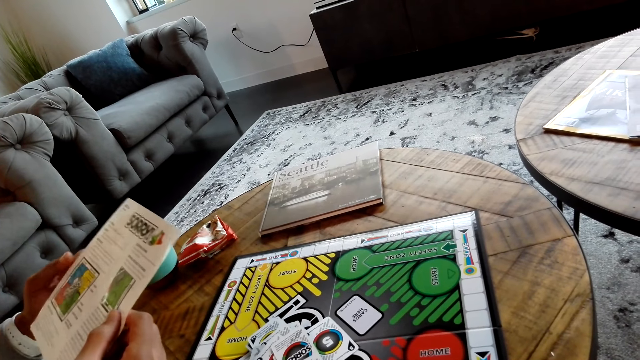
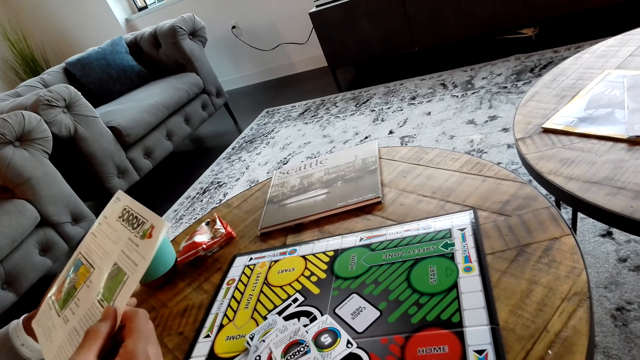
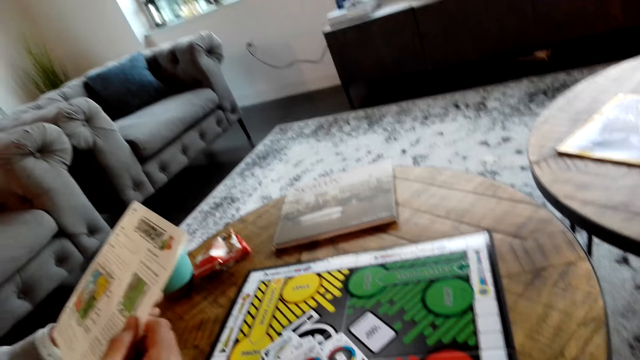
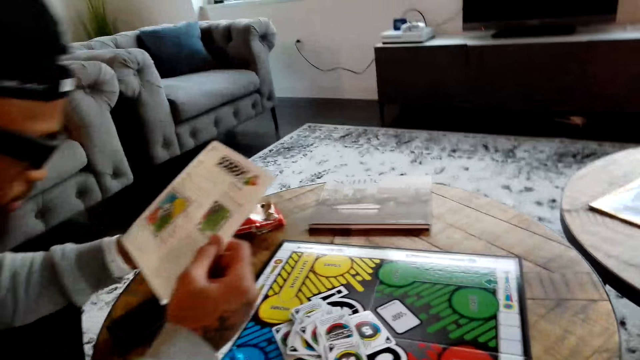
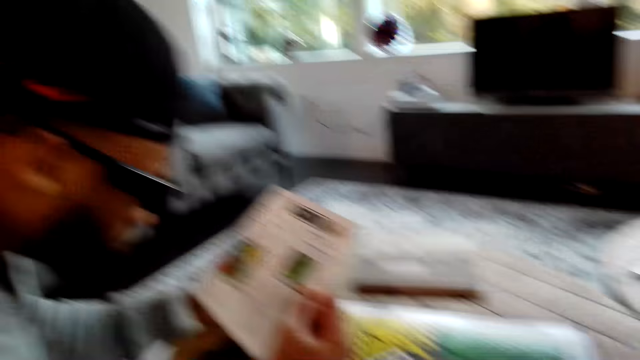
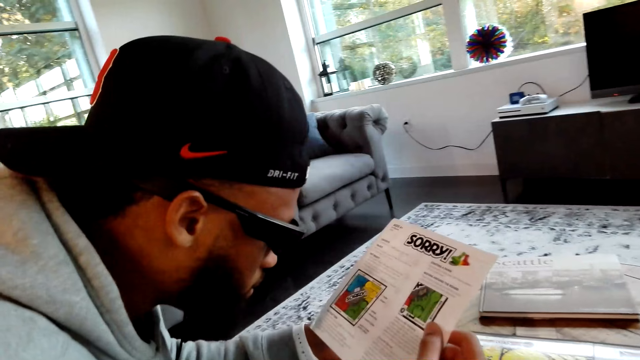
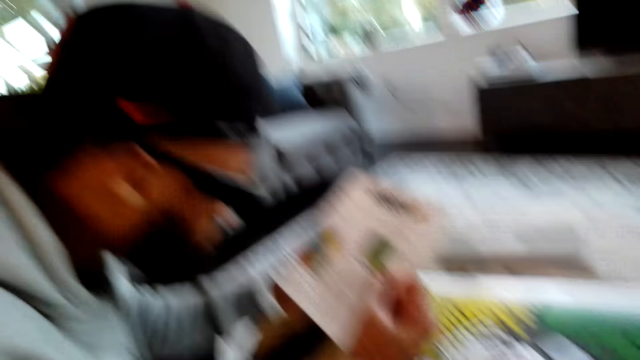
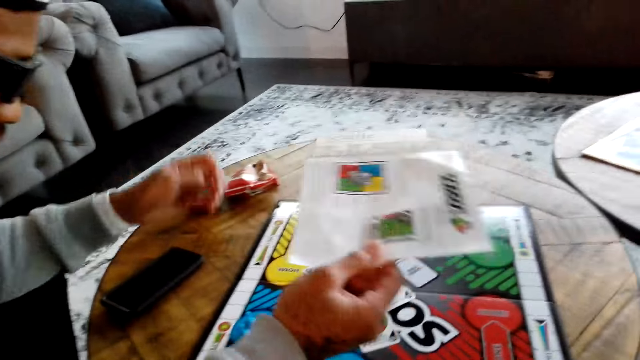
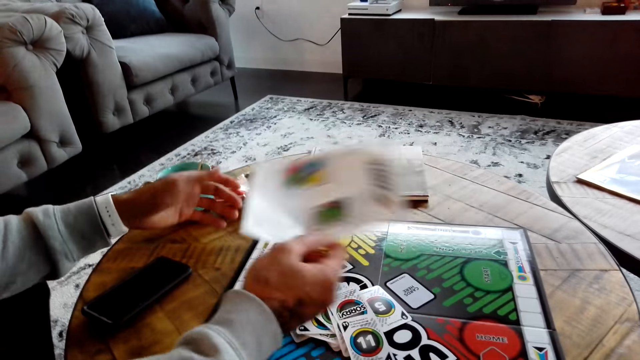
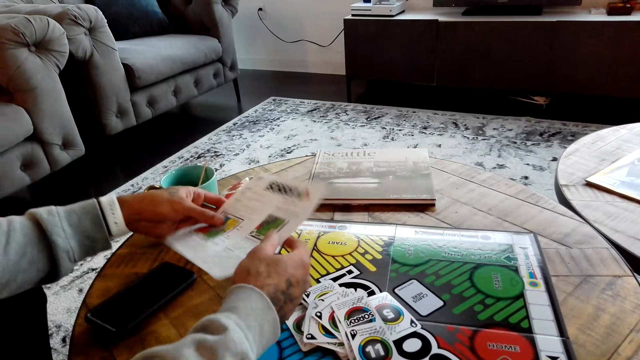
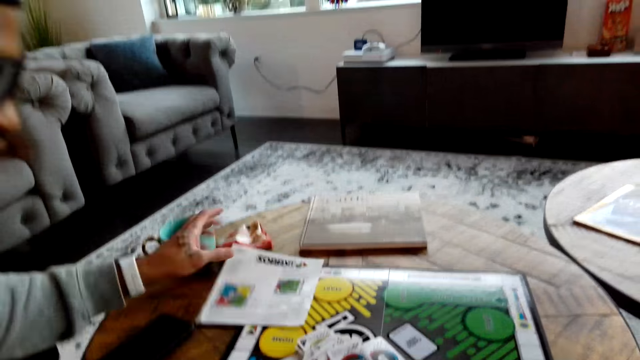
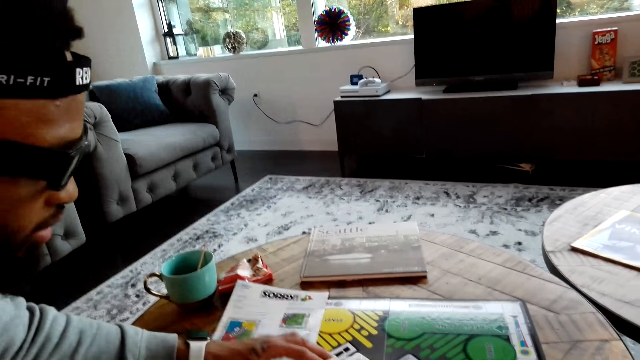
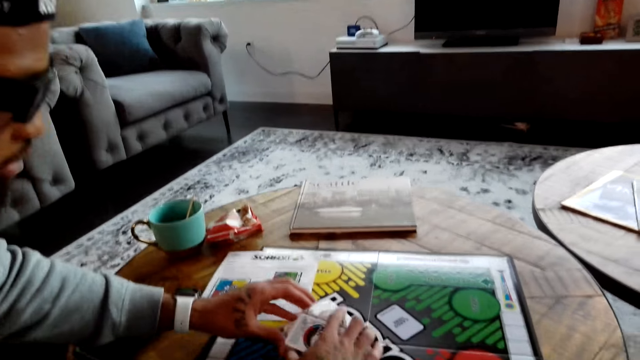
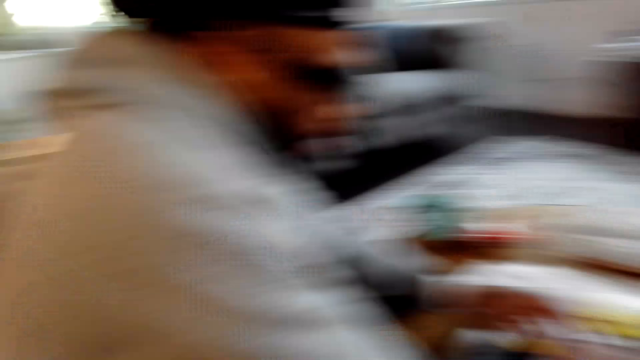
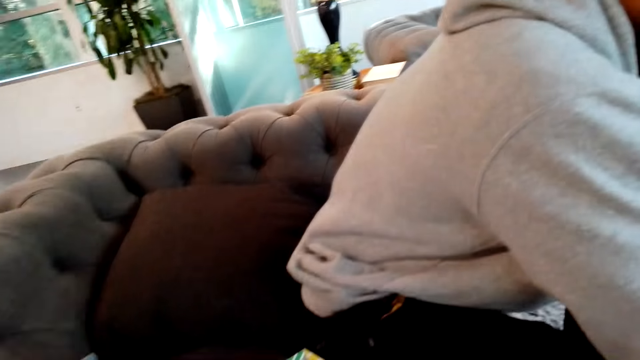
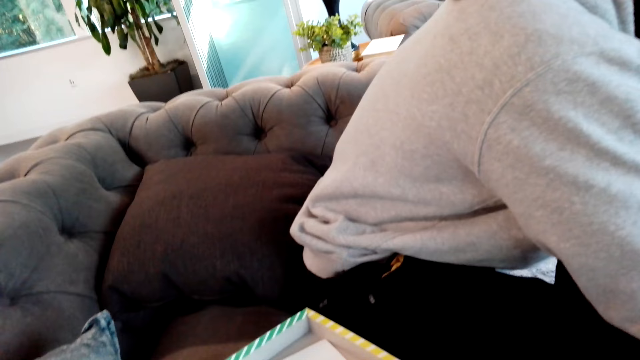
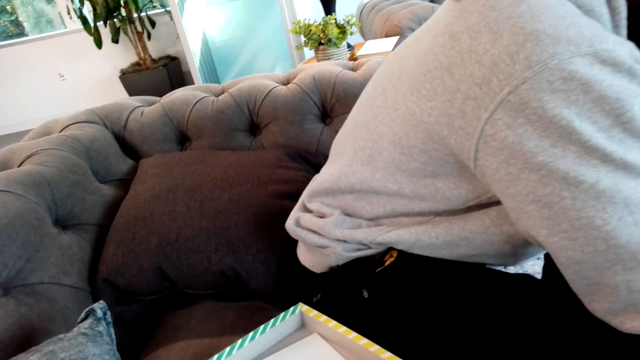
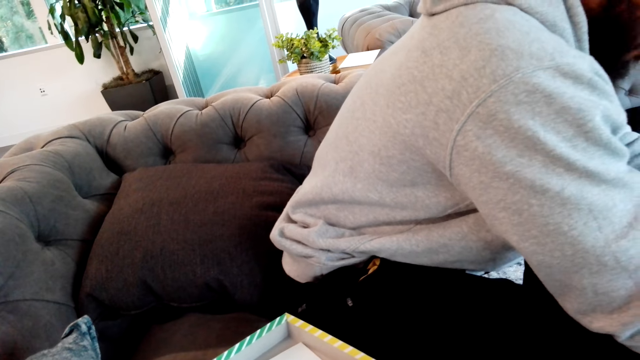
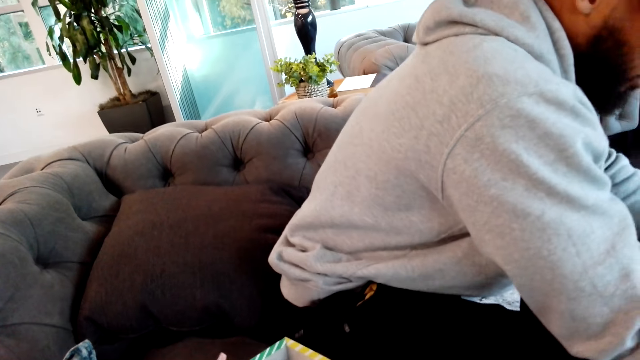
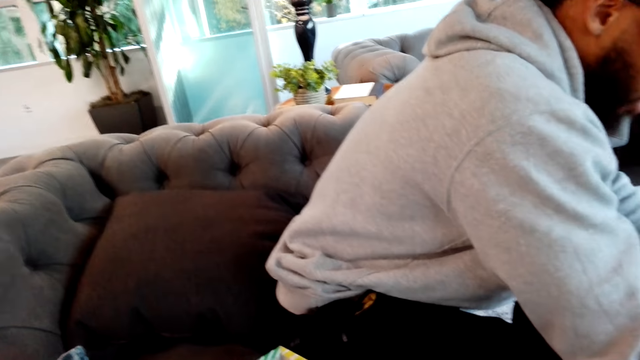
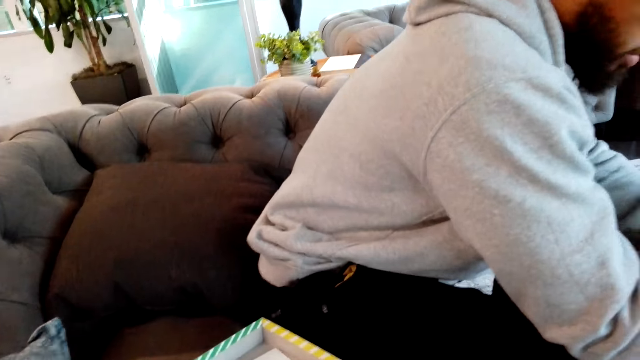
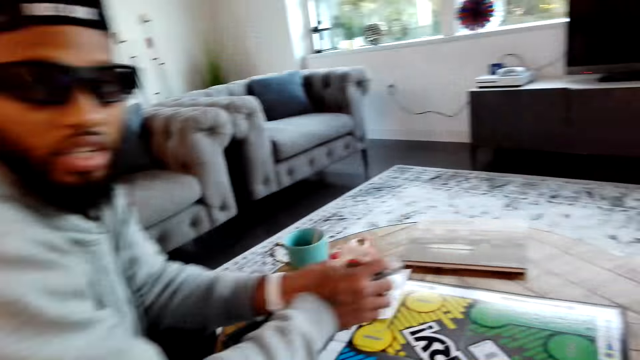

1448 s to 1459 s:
A man converses with the camera wearer, throws the paper on the table, puts the instruction paper on the table, and puts the cards together. The camera wearer converses with the man.

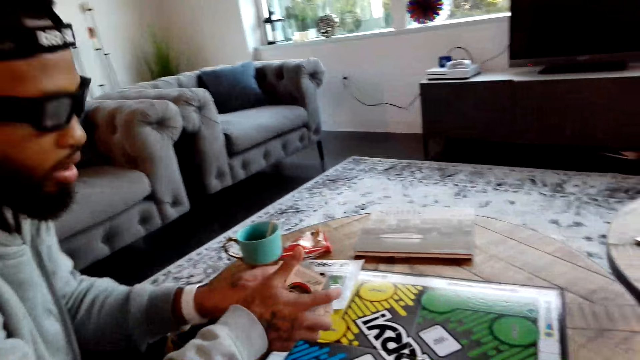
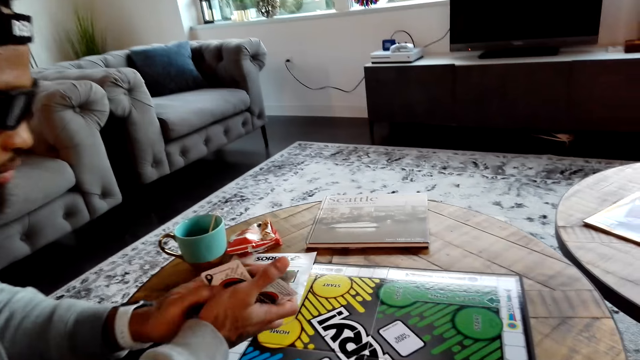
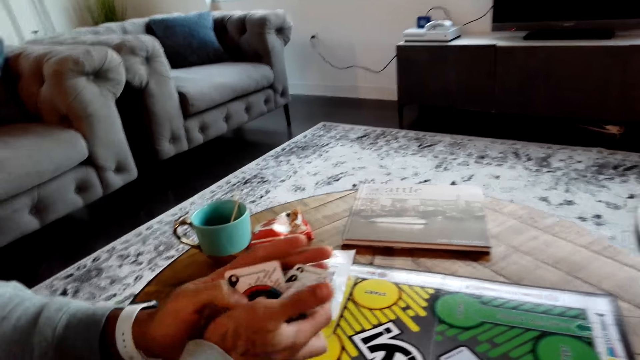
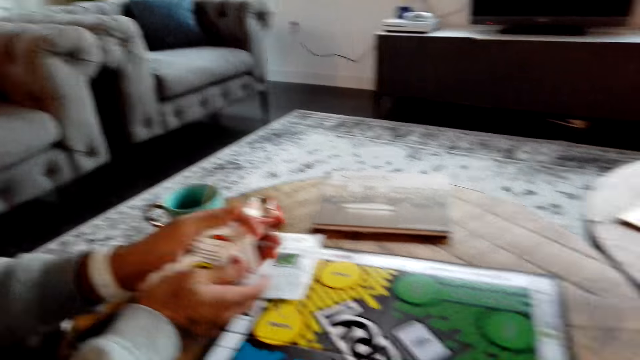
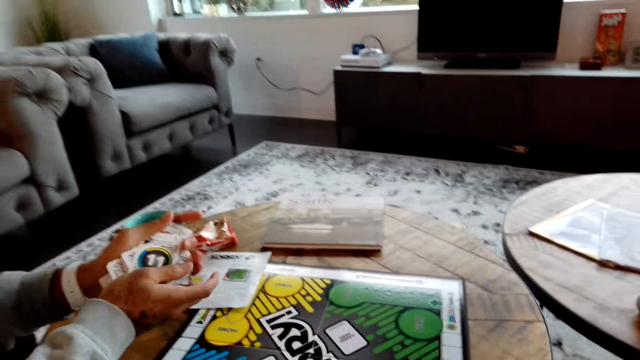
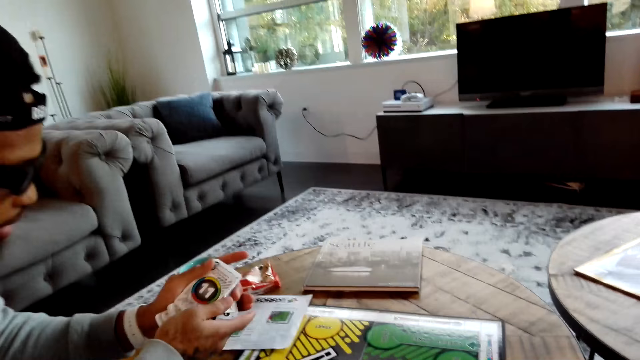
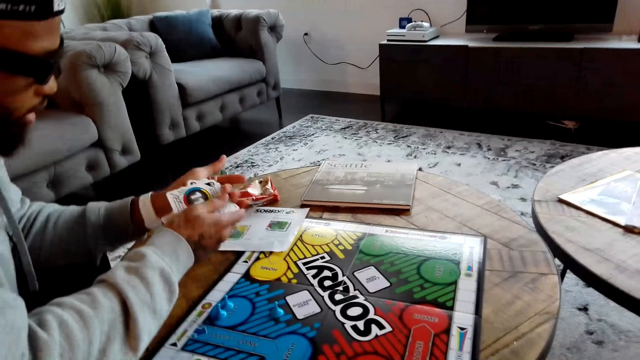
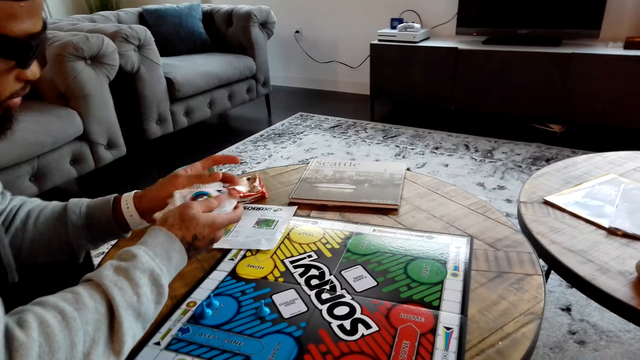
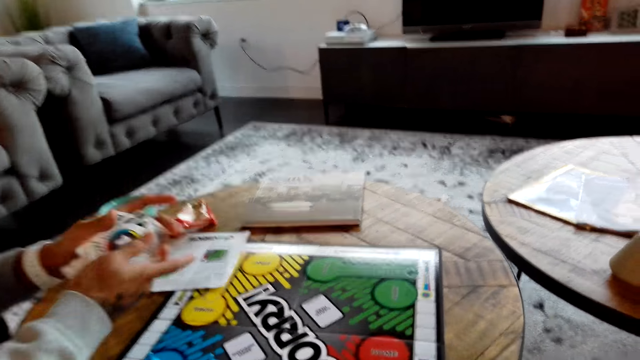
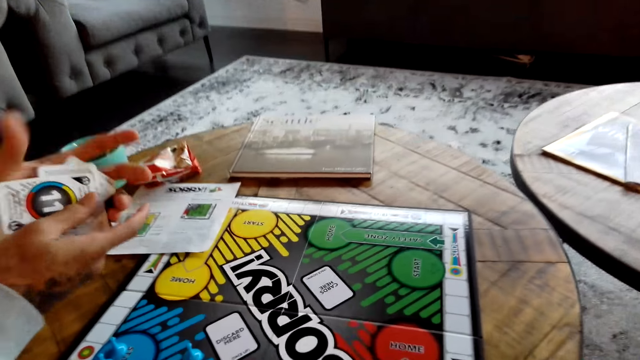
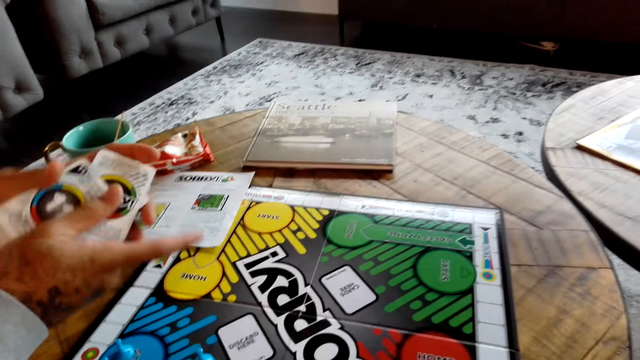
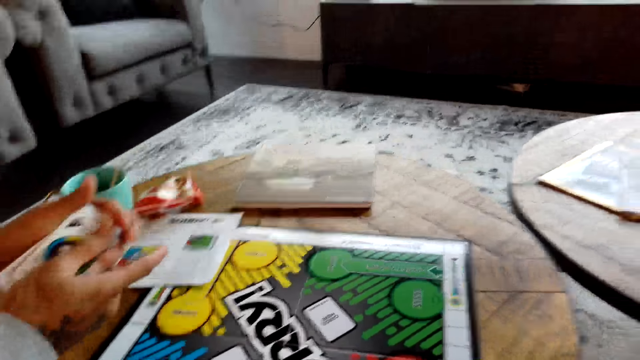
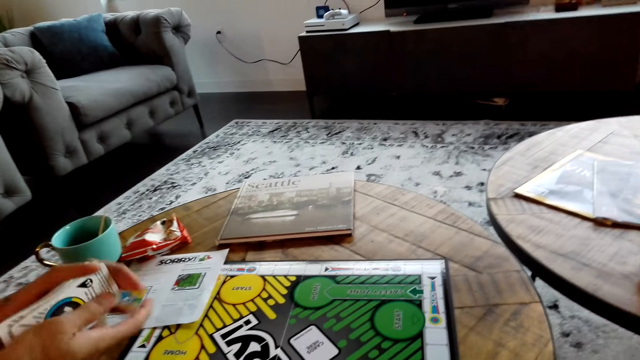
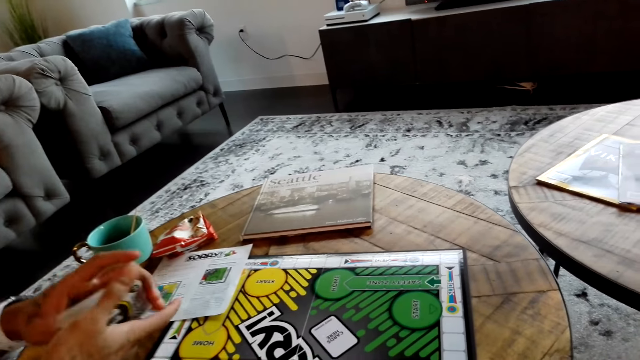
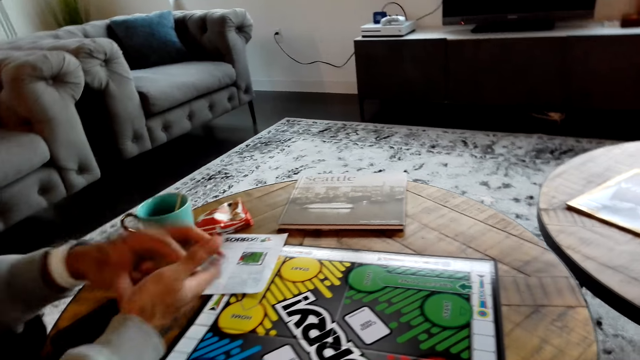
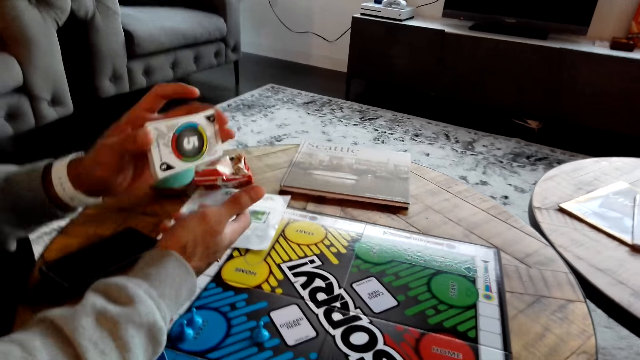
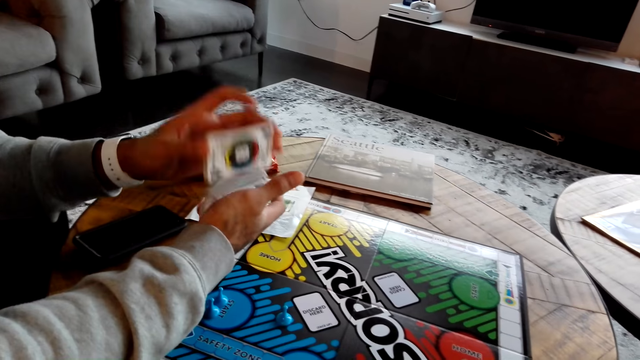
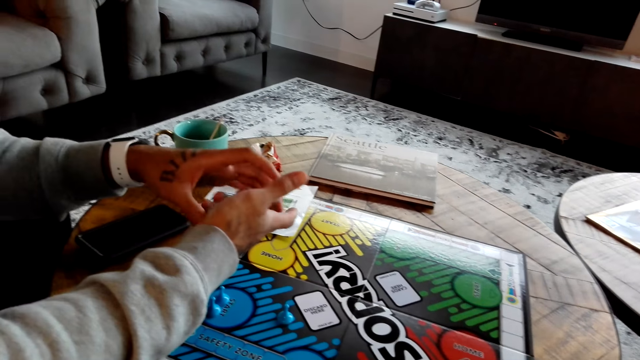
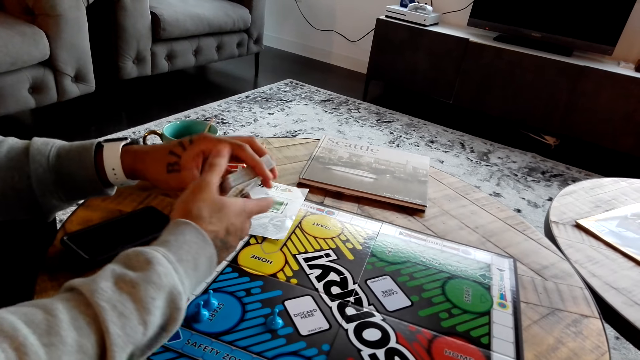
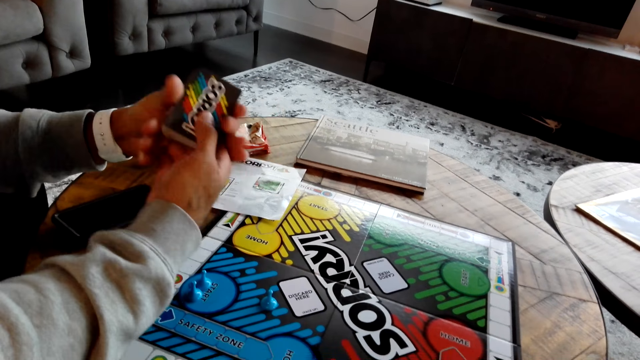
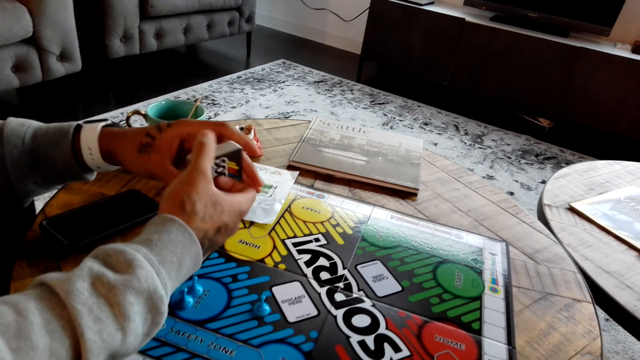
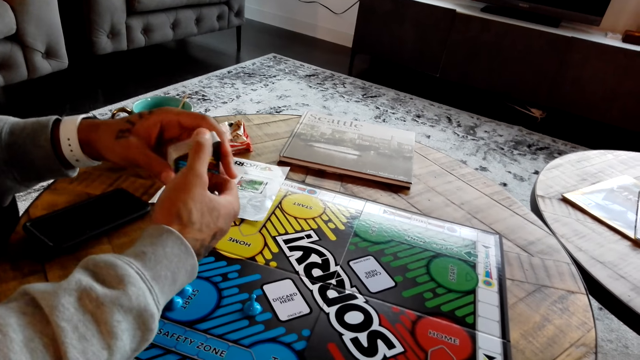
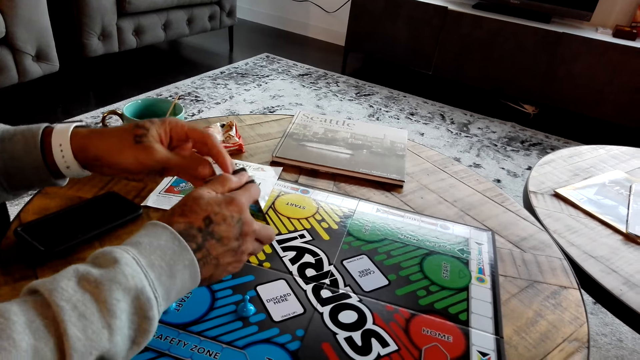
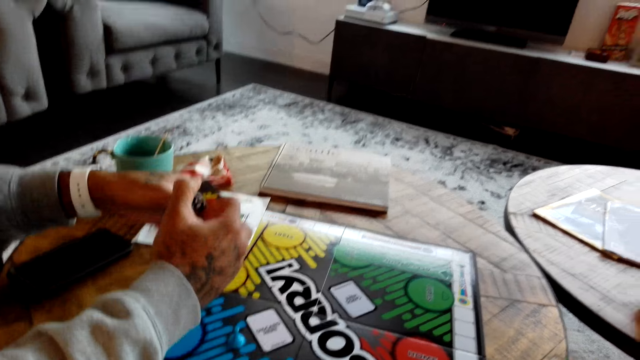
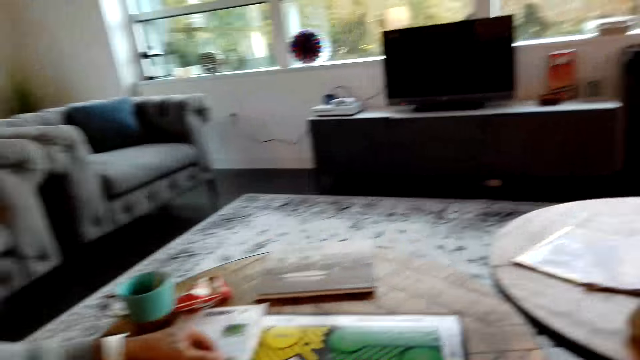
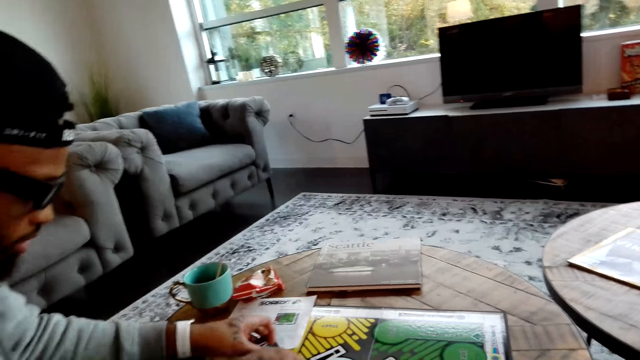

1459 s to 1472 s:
A man puts the cards together and shuffles the cards. The camera wearer converses with the man.
